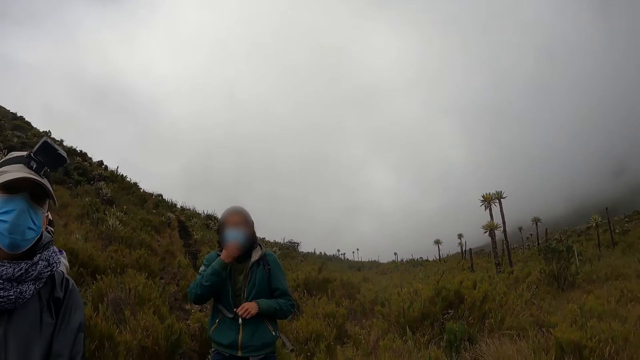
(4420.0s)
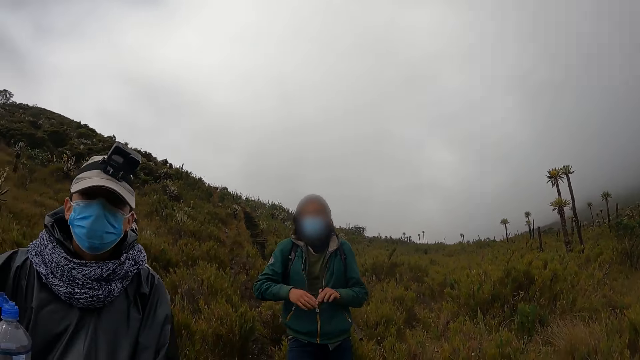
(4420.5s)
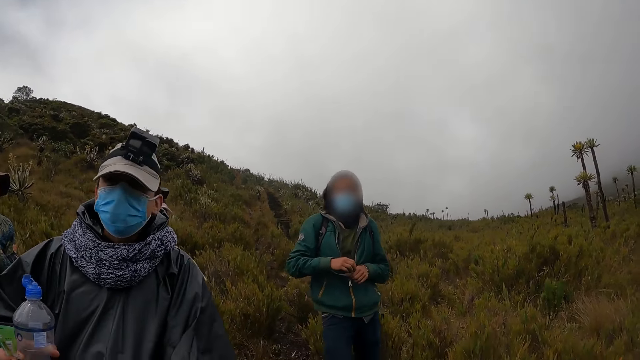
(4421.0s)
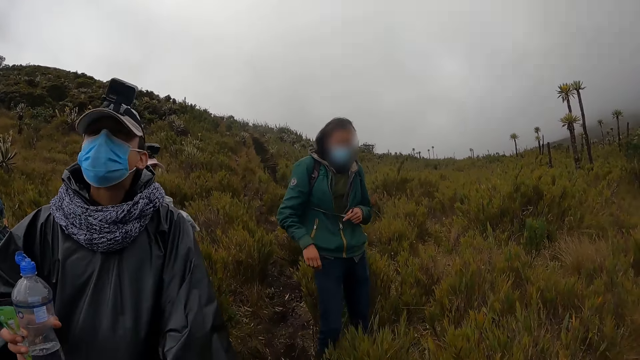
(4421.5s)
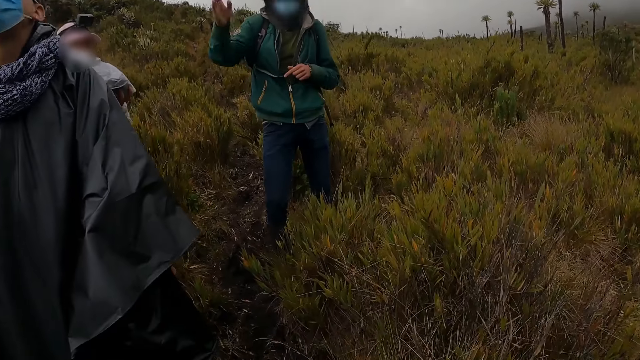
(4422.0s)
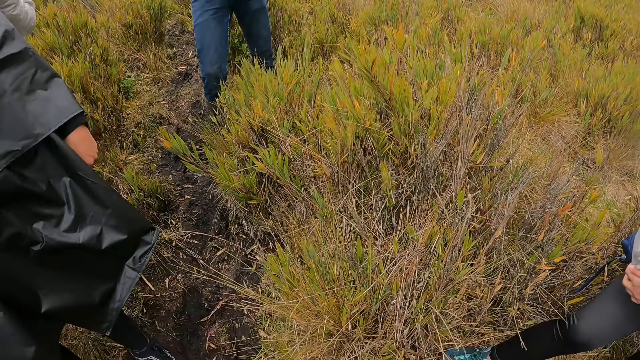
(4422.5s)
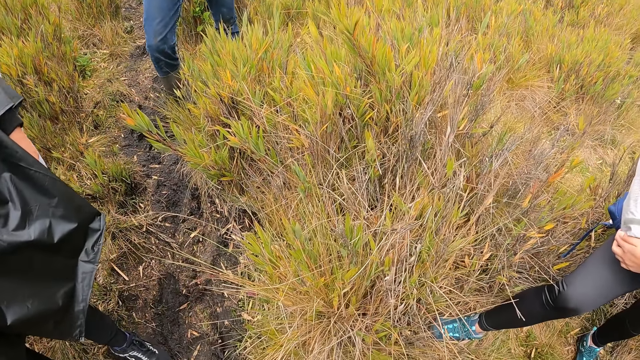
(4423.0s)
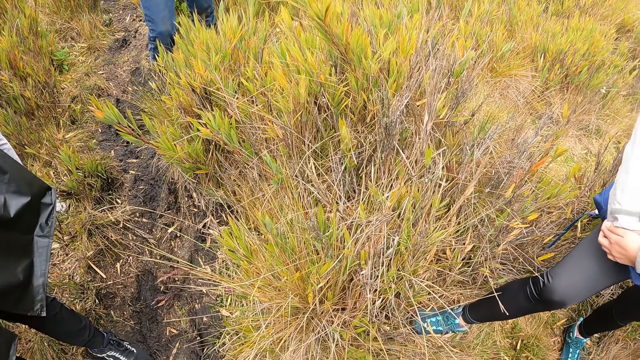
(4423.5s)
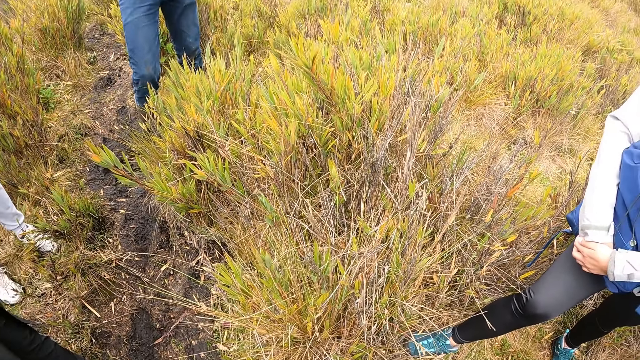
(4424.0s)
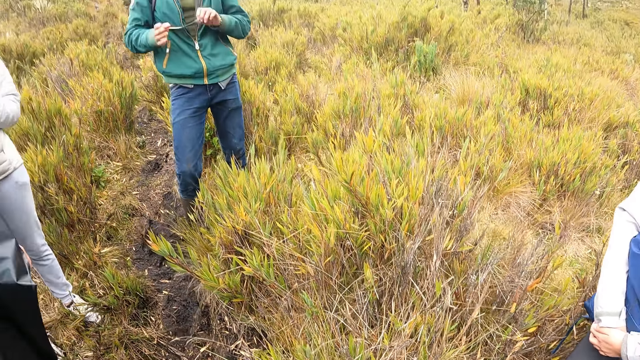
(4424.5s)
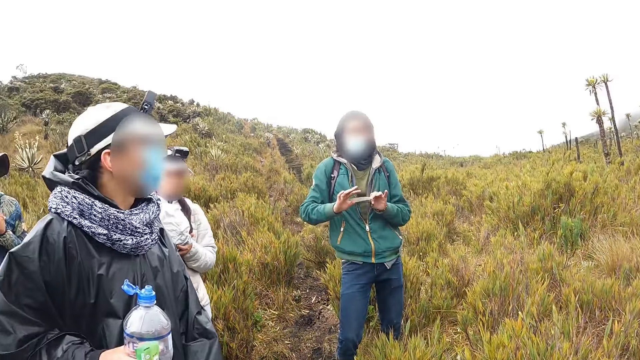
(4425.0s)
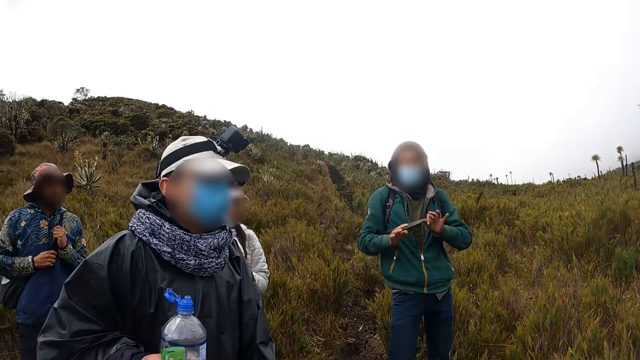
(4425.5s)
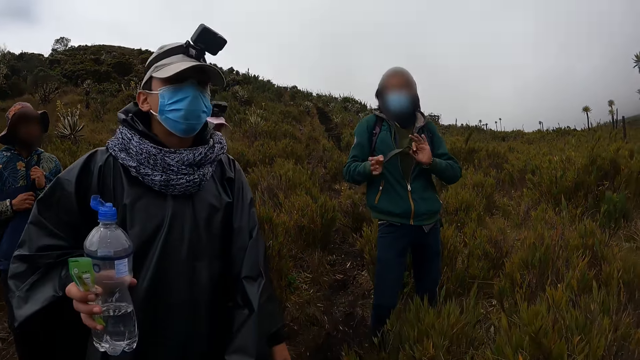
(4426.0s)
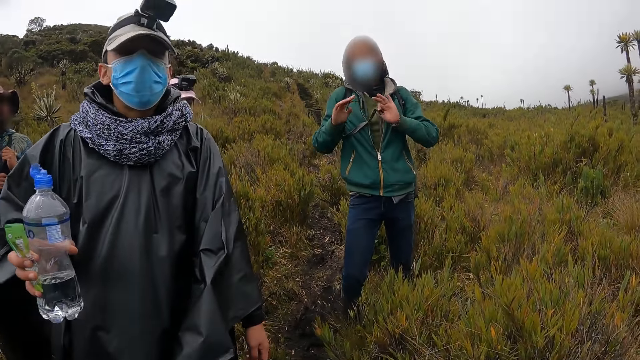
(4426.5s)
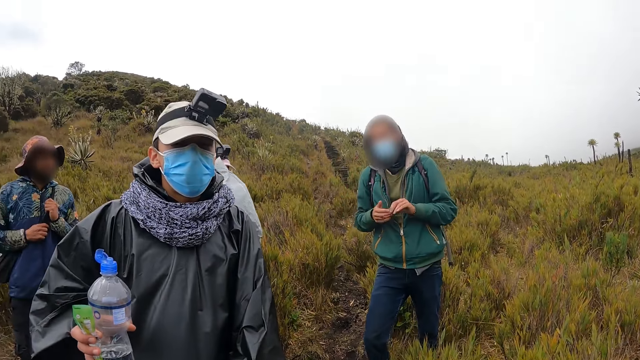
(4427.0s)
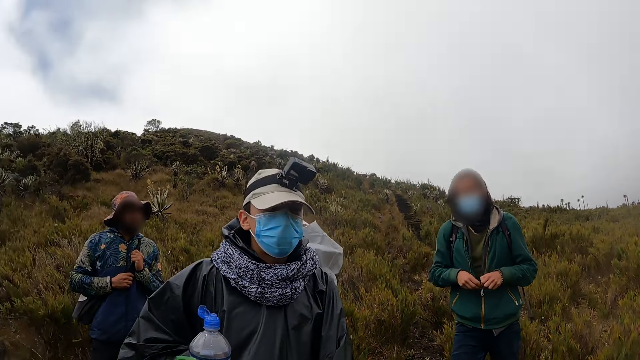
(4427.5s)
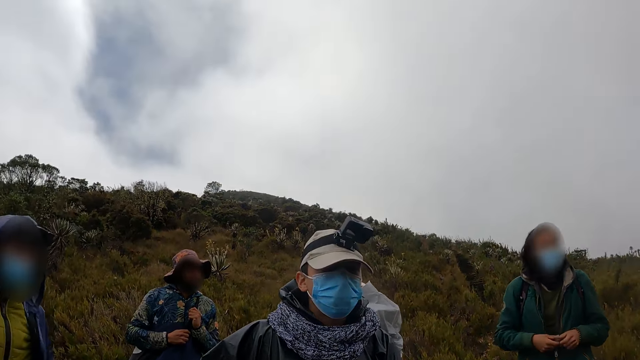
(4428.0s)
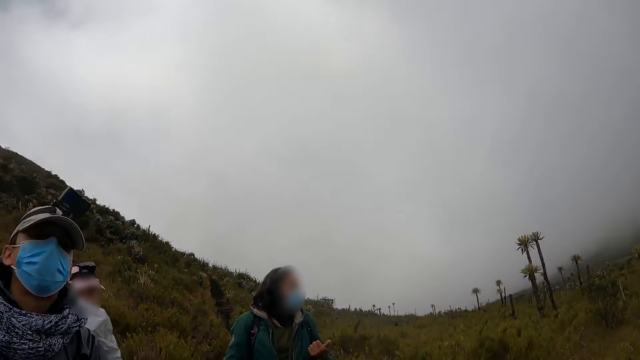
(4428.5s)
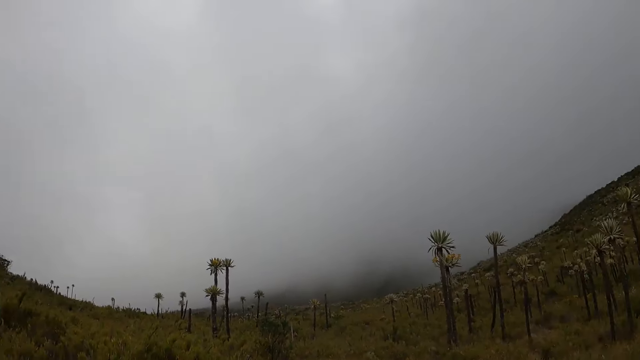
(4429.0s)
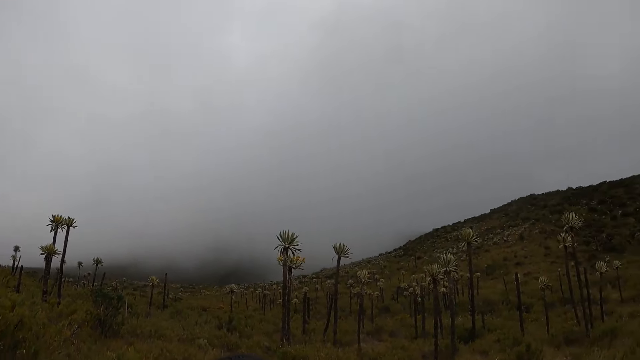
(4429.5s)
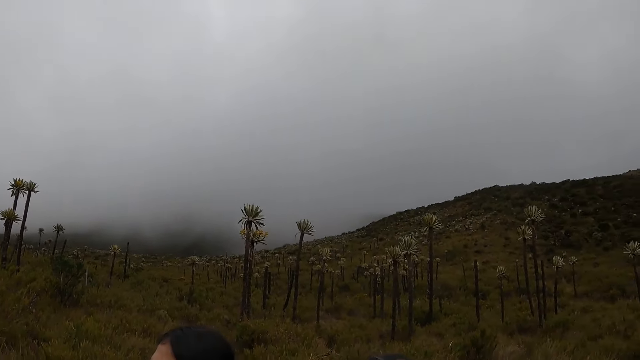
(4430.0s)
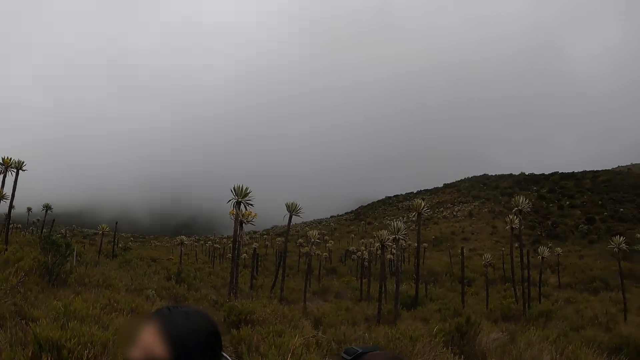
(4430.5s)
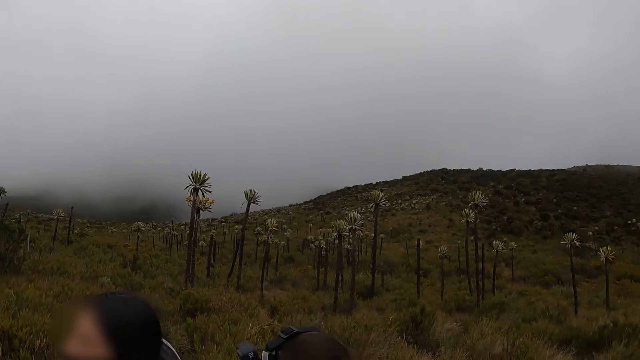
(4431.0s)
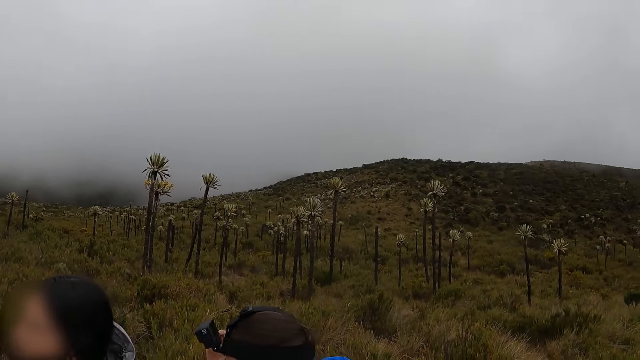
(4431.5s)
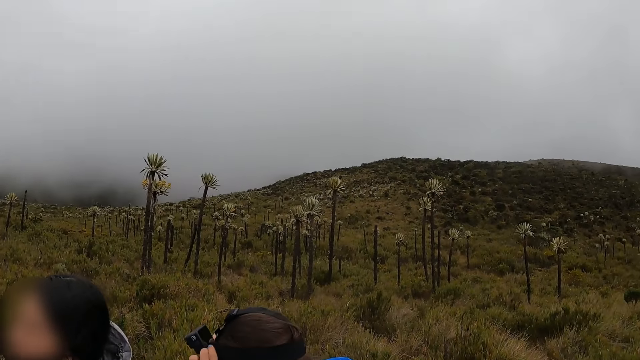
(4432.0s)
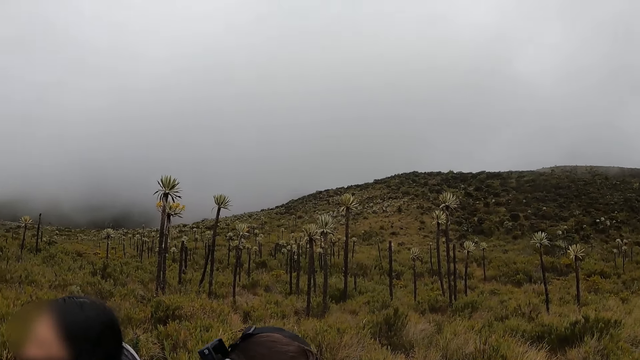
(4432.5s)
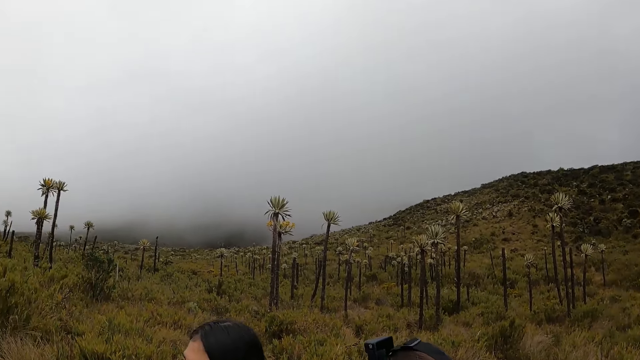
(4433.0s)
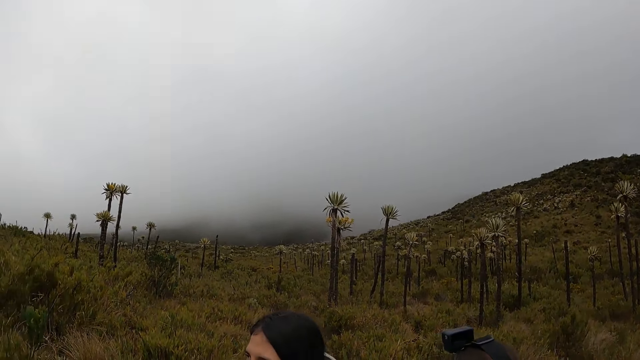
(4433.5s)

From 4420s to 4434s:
The camera wearer looks around the ground. They converse with a man and another man. They look around the vegetation.

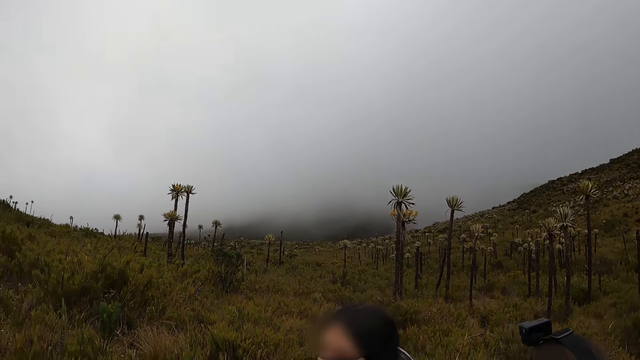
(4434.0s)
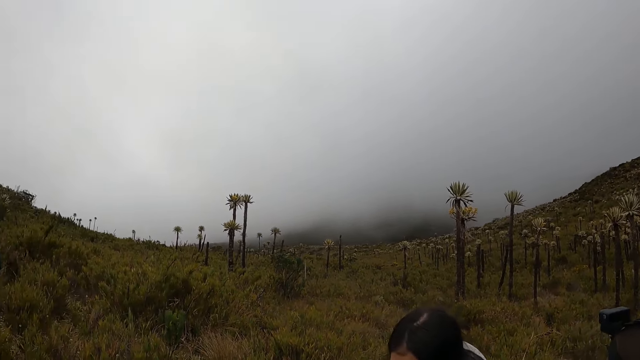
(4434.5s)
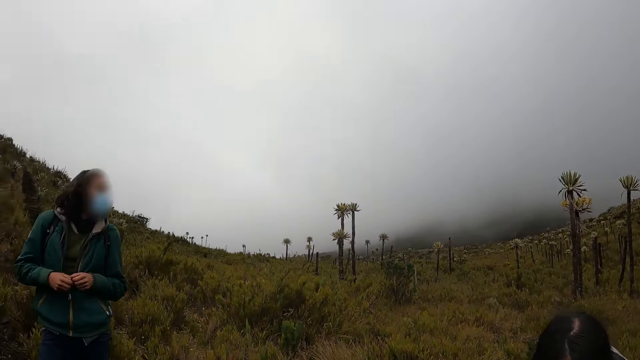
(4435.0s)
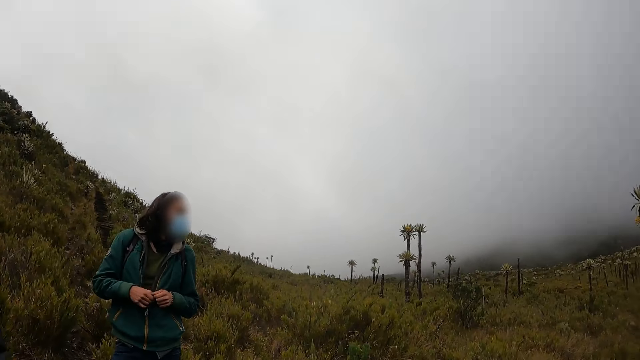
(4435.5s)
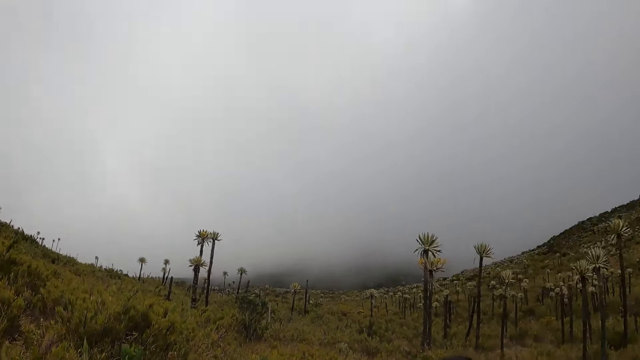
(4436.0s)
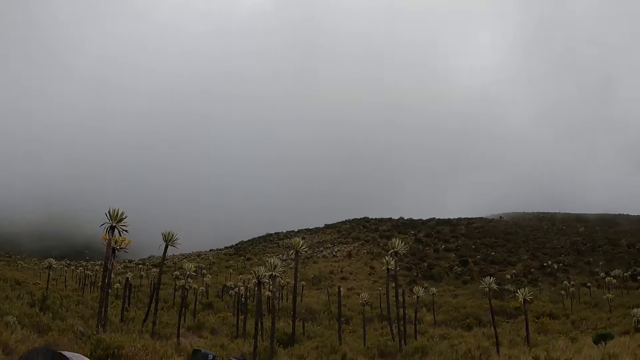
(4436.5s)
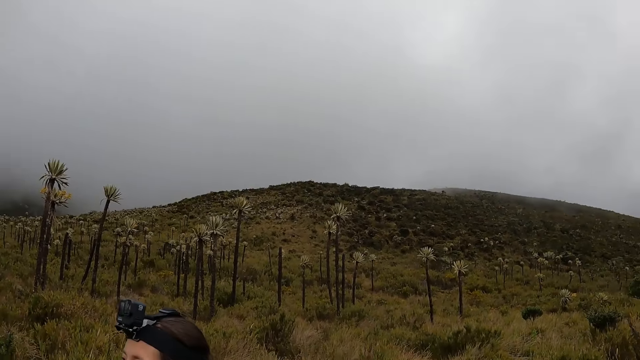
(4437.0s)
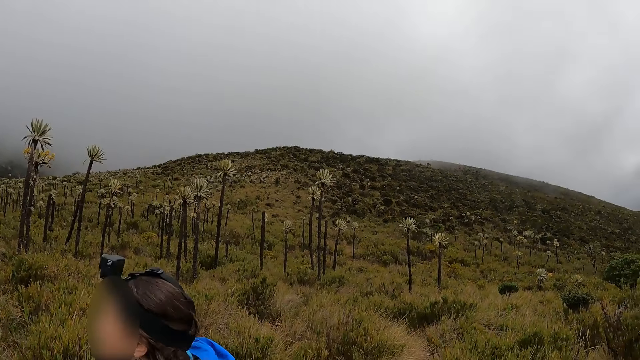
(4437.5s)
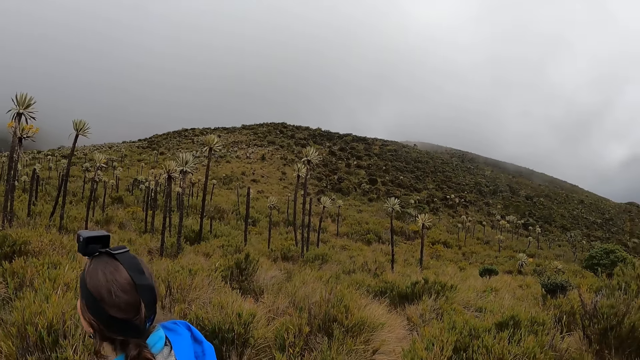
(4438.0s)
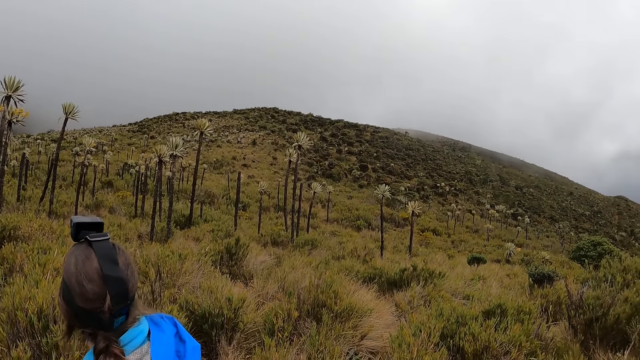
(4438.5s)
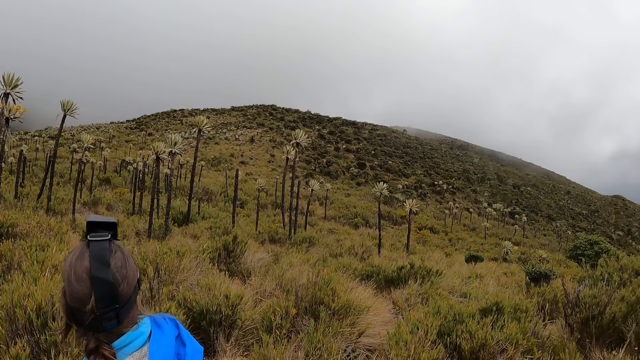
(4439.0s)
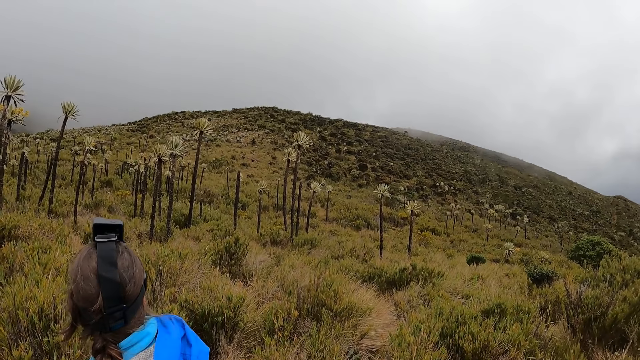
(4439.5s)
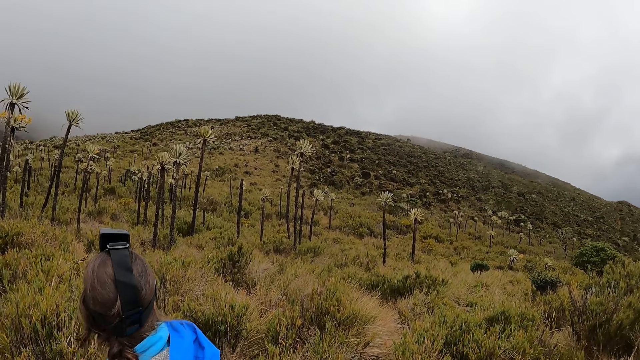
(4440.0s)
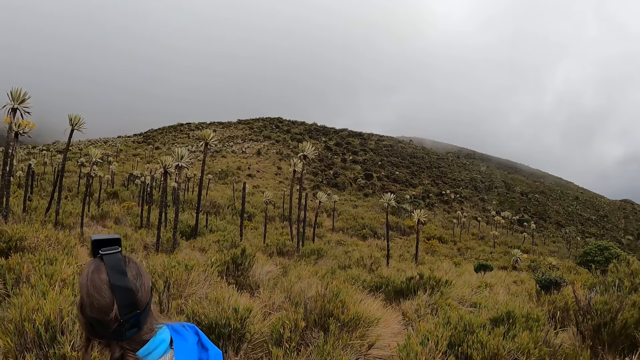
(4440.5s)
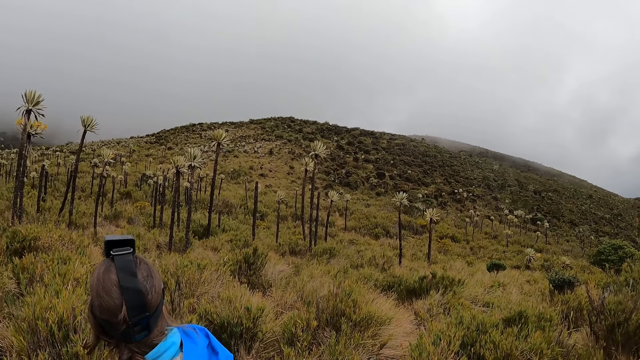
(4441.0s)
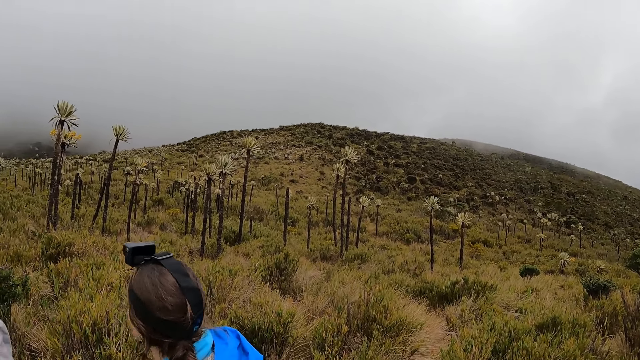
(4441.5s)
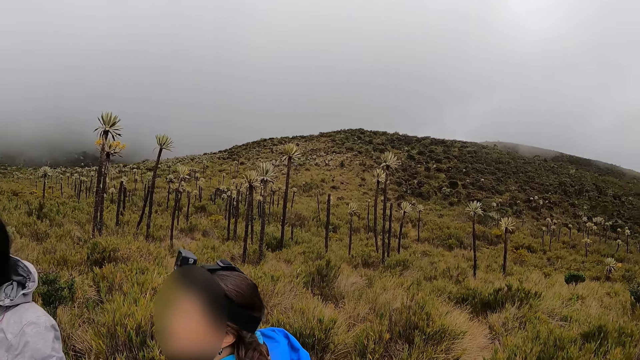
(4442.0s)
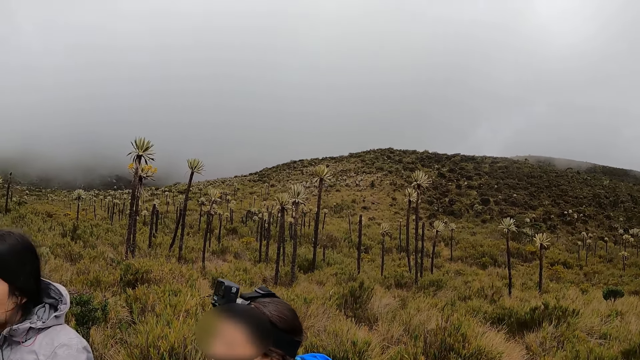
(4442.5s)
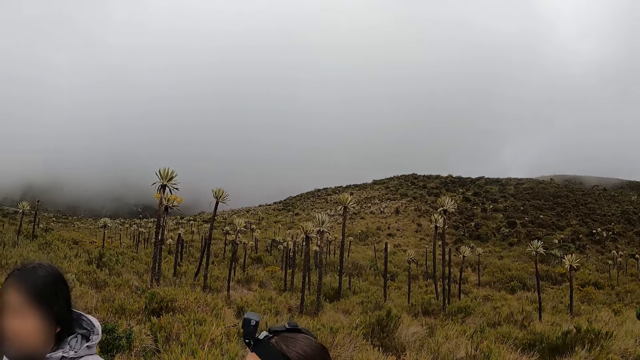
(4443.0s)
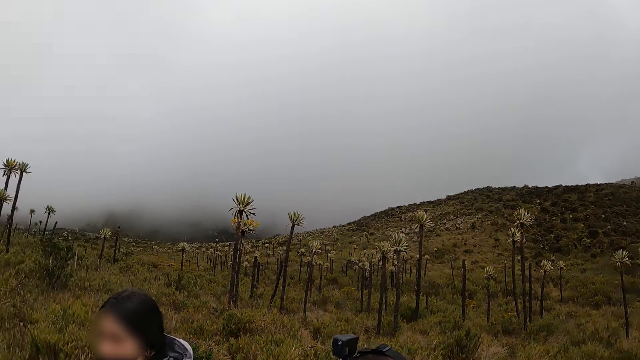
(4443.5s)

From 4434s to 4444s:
A woman looks around the vegetation. The camera wearer looks around the vegetation.
